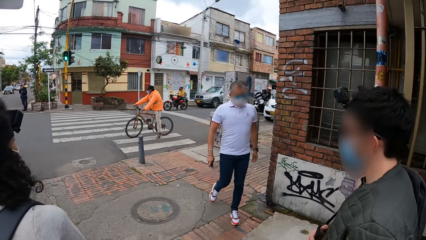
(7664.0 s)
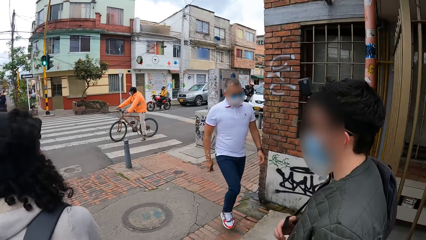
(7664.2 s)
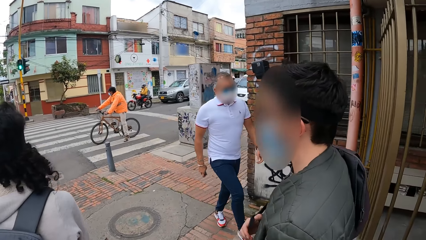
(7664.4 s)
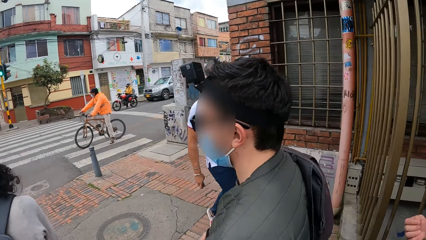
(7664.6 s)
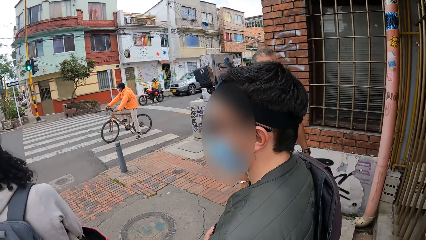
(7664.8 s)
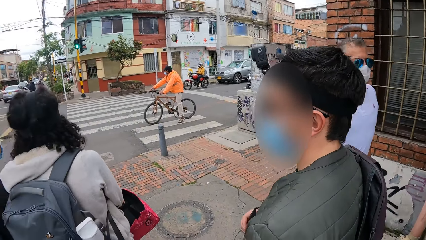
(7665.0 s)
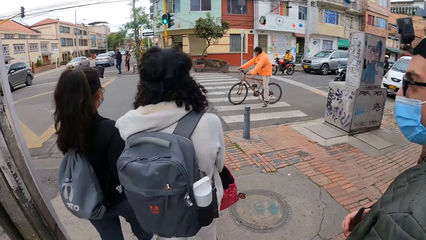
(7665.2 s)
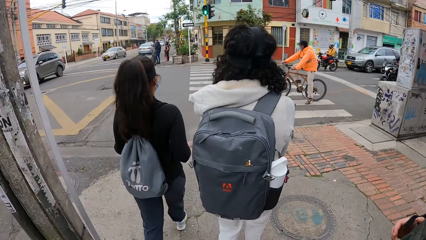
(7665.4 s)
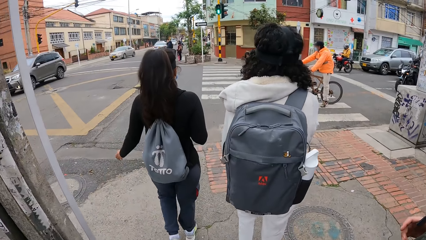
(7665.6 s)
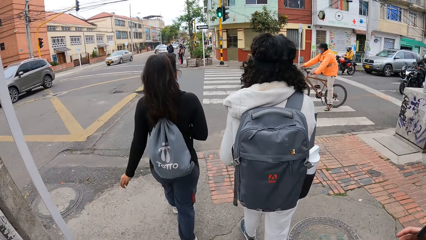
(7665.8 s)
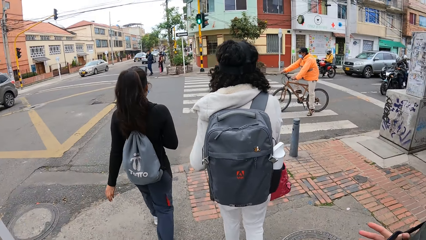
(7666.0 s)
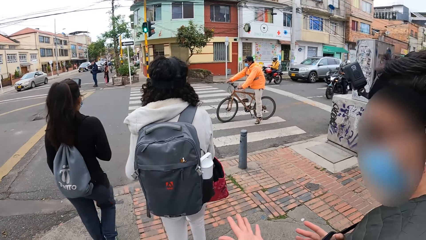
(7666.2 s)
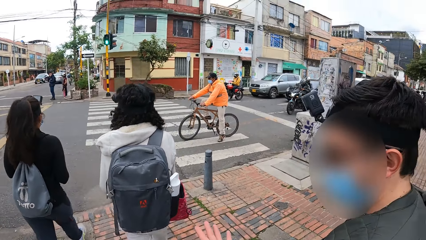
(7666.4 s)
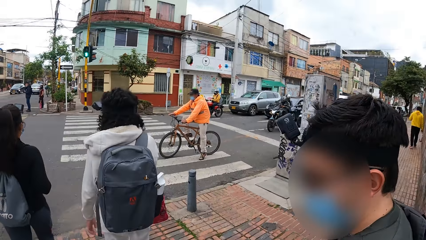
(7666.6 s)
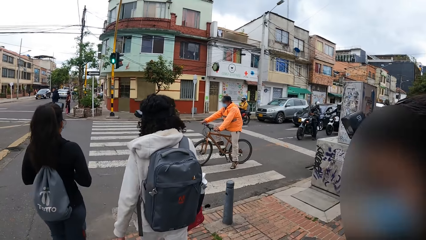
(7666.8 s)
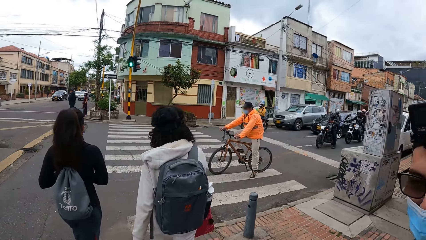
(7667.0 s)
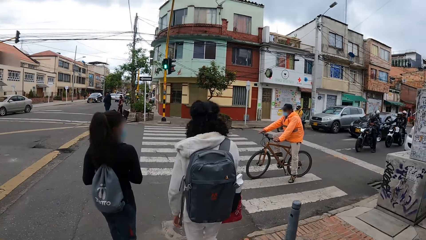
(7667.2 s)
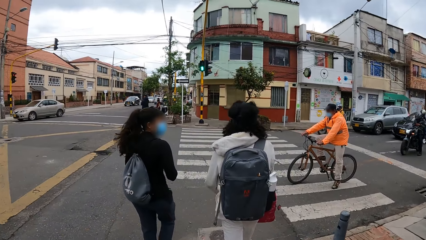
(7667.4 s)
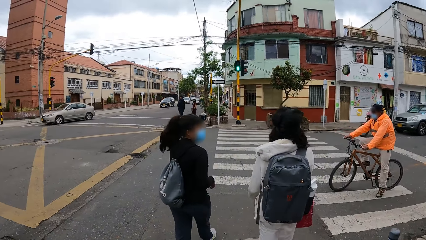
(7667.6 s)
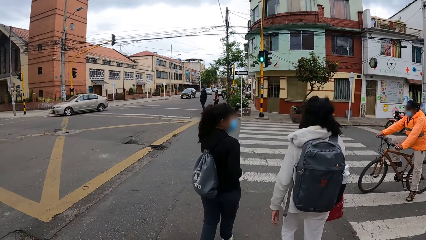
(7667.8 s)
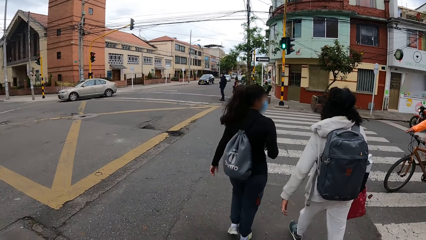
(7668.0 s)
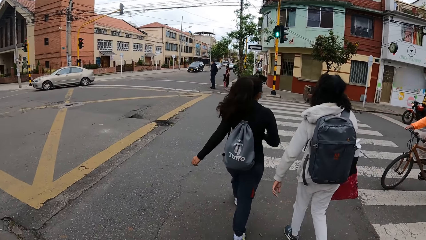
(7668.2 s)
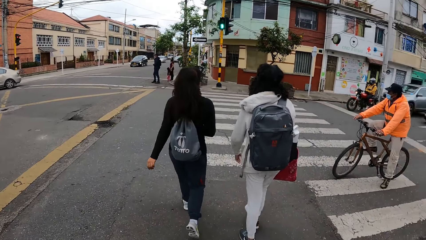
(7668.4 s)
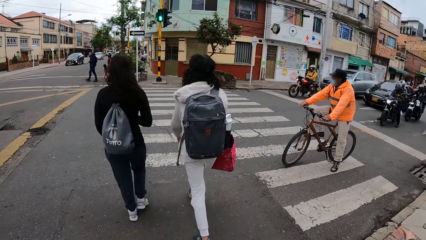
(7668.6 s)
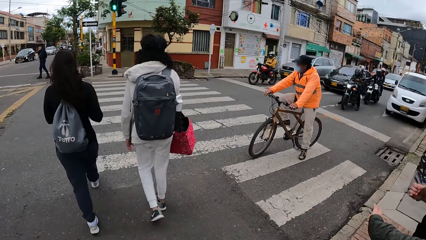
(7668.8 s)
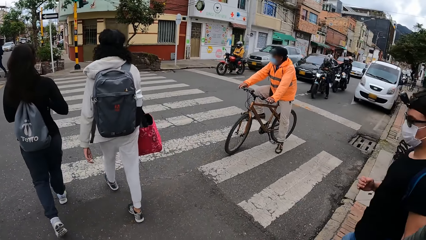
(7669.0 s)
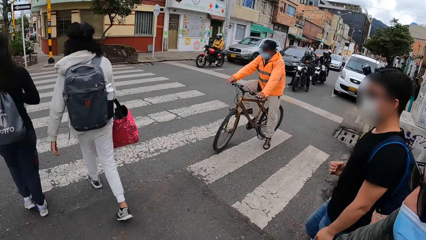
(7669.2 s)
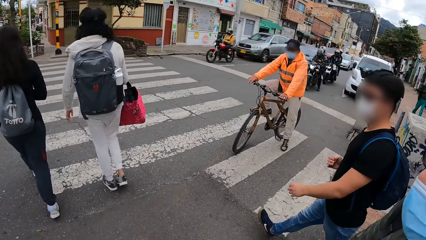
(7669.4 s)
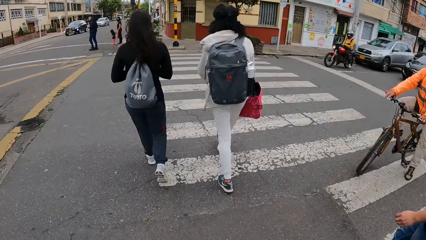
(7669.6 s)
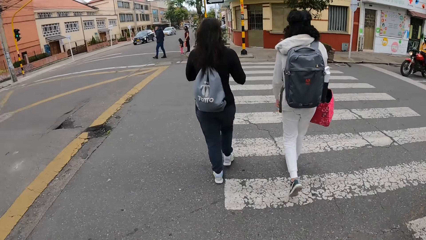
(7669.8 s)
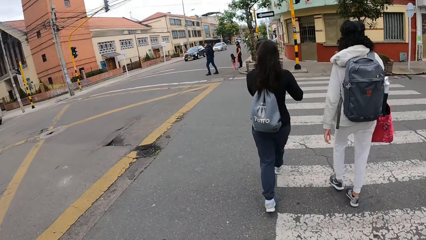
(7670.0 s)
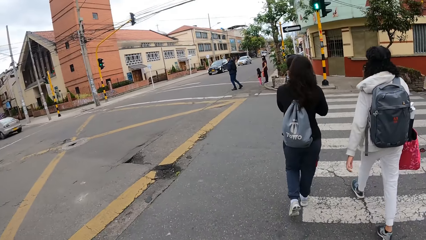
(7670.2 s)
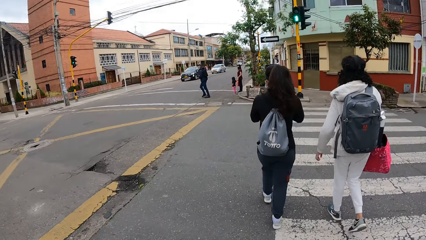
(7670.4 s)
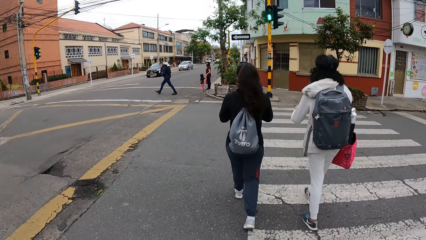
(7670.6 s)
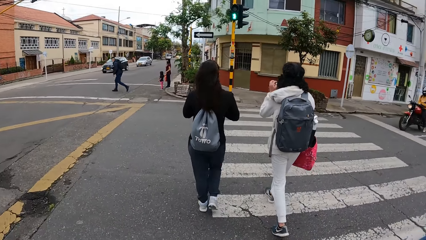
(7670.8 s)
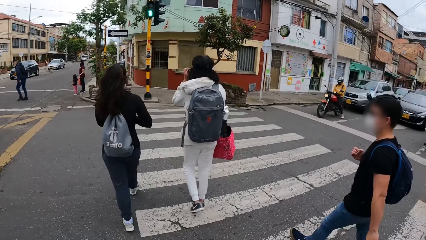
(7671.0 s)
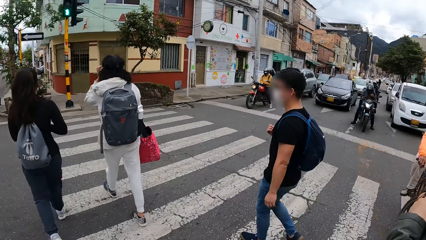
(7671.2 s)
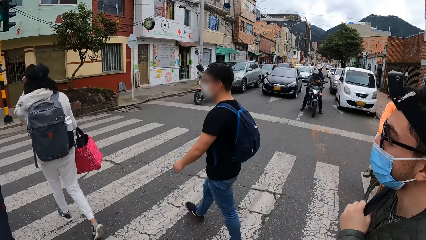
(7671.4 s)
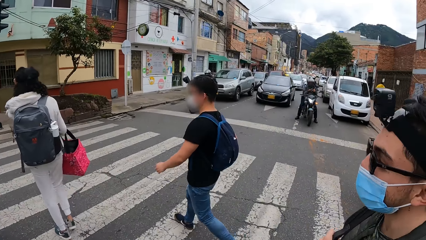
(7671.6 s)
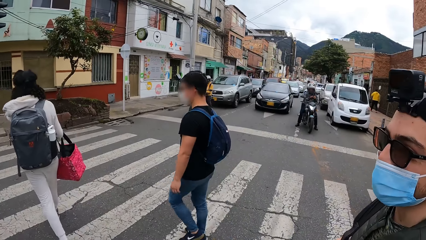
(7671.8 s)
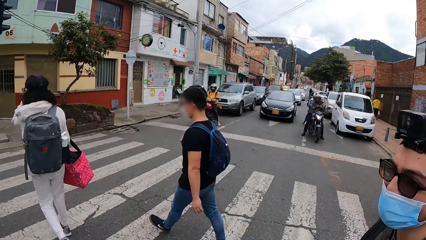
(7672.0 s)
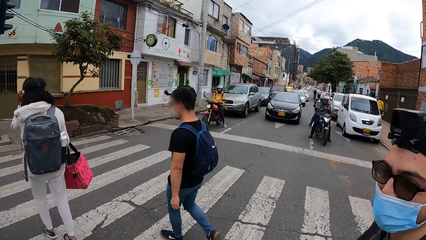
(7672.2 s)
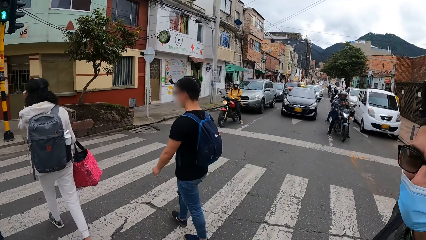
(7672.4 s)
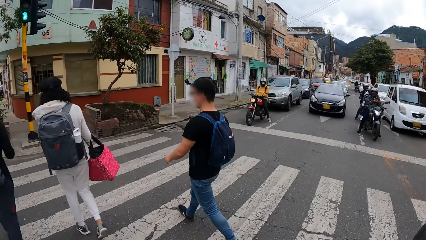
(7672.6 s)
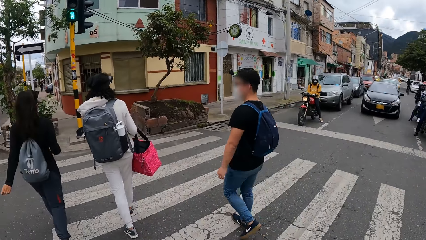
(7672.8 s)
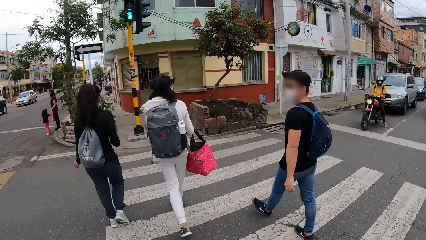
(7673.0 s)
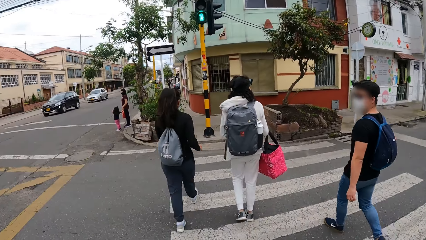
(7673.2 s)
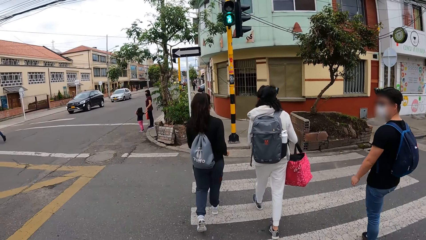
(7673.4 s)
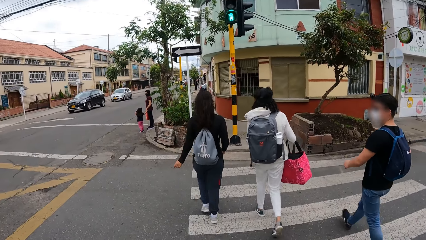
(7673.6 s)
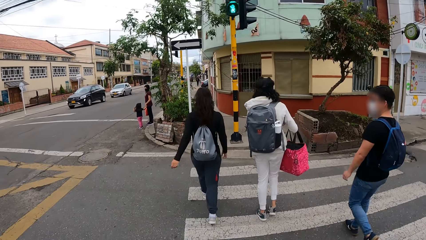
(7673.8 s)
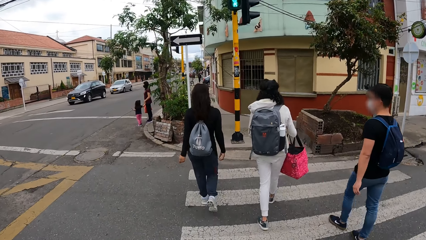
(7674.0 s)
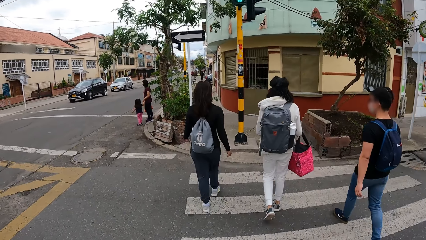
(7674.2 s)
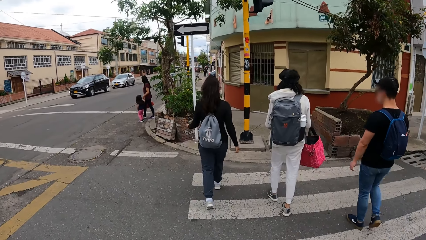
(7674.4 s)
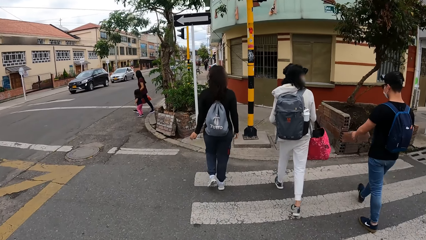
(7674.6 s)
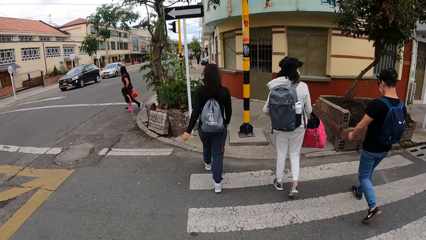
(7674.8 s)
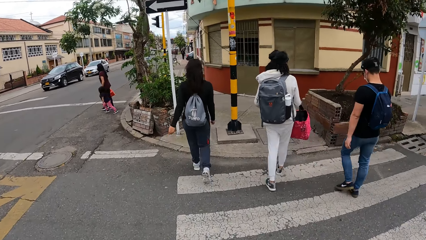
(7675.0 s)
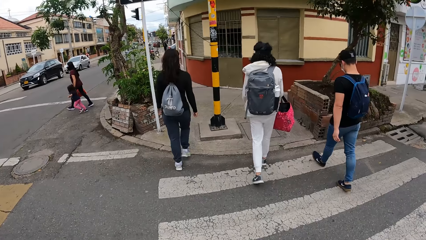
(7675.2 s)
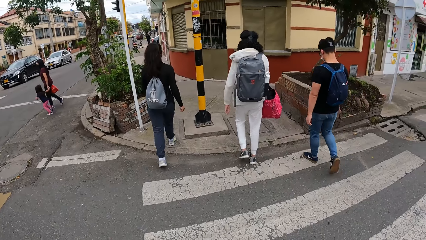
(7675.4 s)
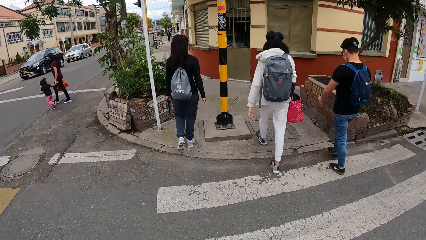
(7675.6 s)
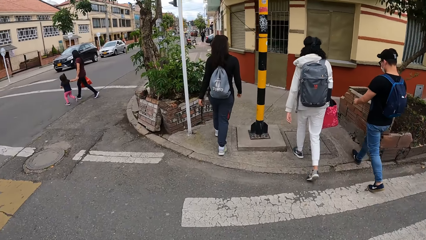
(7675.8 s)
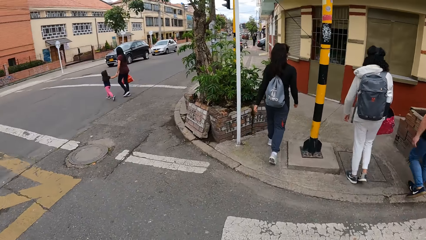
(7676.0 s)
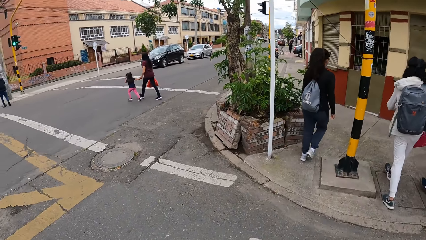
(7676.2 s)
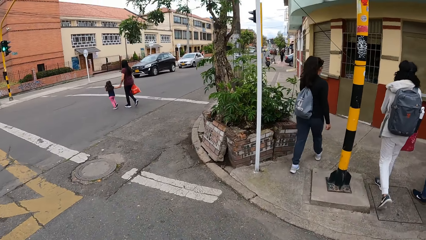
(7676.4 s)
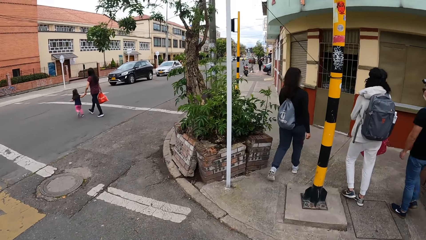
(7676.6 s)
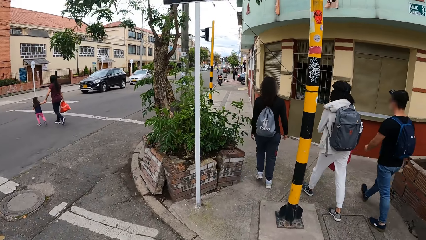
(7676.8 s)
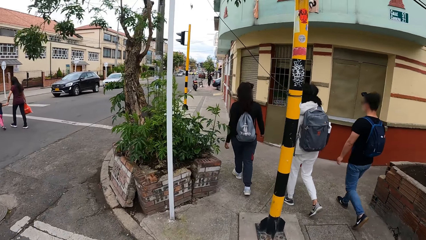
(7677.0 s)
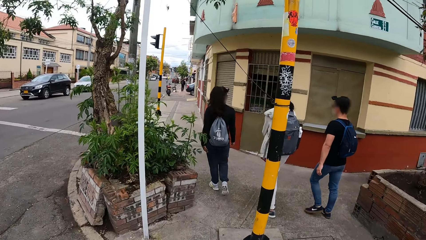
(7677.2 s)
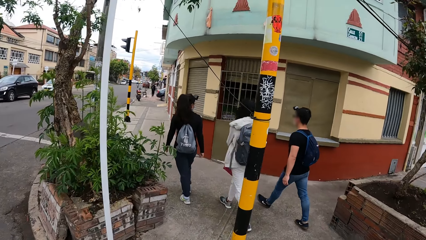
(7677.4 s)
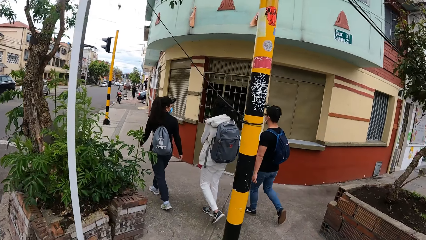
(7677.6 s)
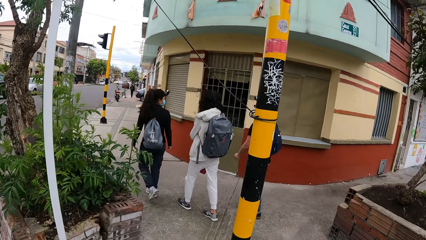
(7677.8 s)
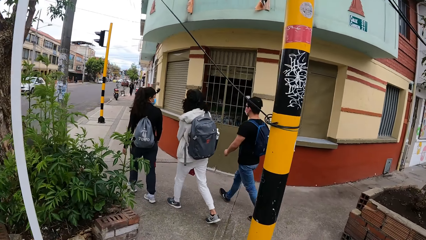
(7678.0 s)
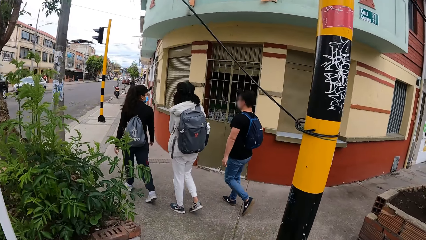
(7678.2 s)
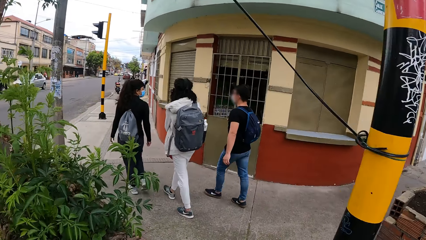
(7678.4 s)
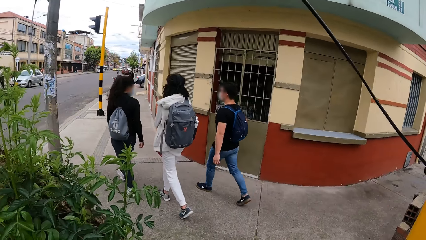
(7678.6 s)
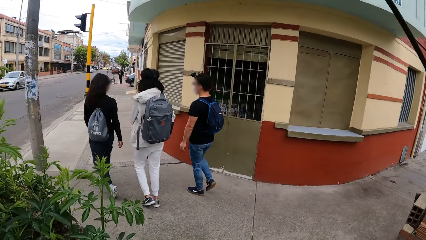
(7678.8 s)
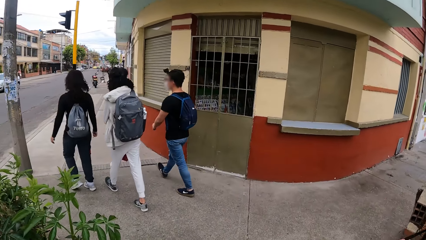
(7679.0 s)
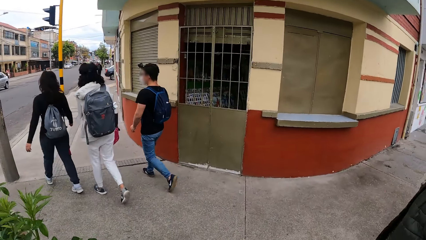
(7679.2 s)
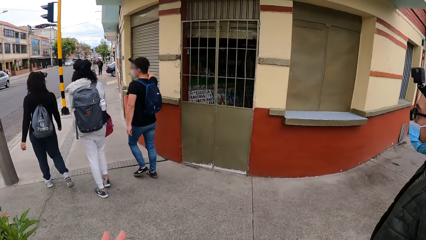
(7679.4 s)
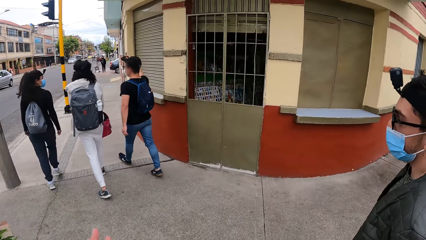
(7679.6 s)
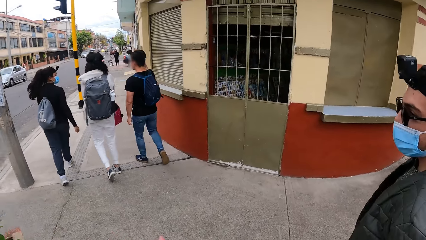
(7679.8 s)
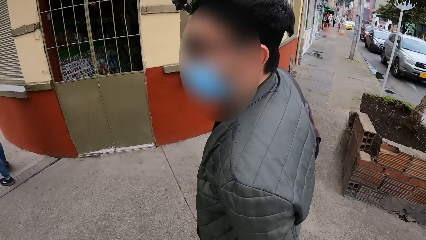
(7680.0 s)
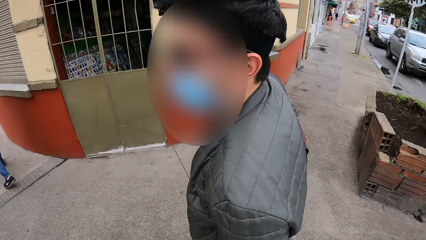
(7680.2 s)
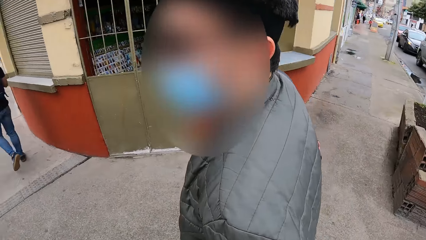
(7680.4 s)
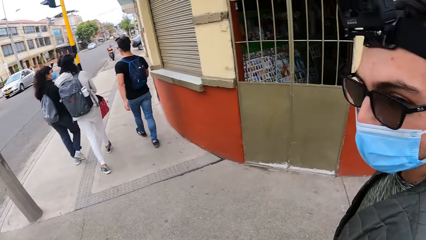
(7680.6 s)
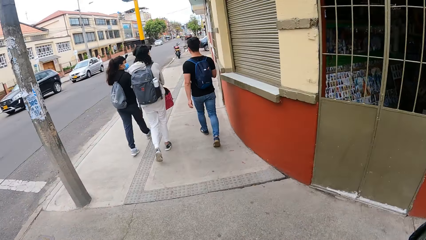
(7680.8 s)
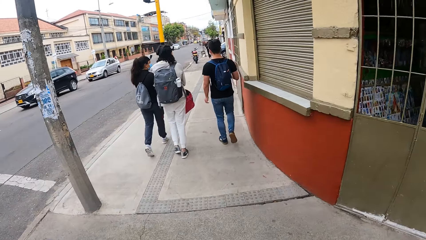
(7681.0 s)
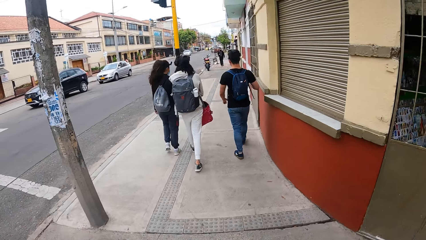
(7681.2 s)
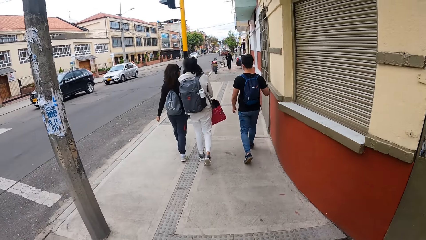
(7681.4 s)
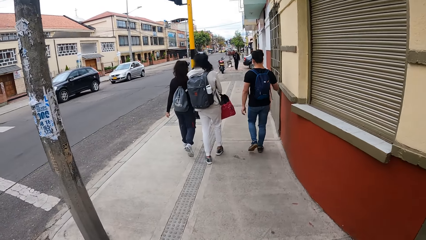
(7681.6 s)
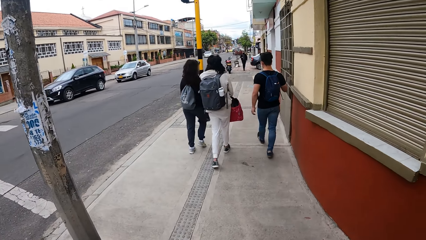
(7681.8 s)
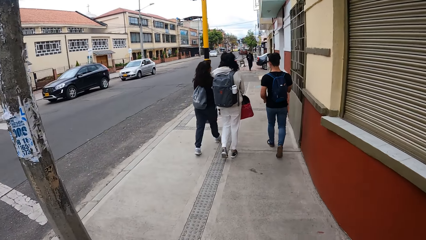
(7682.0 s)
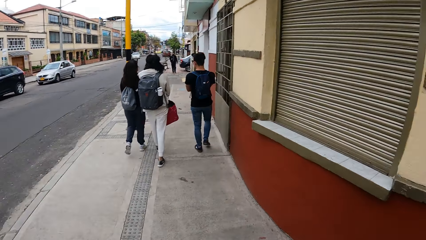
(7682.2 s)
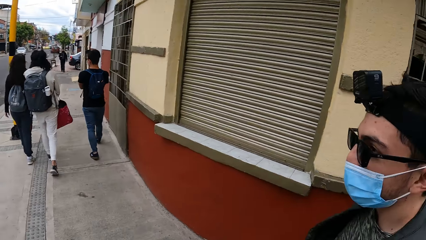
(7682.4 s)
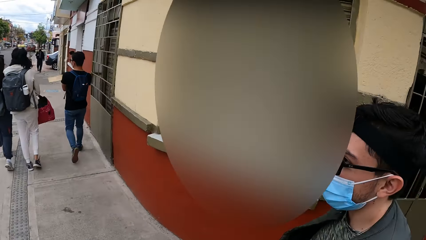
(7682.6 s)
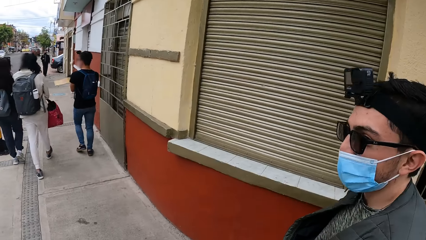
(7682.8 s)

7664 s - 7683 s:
A man walks past the camera wearer. The camera wearer walks across the road with a group of people. They walk on a sidewalk with the group of people.
